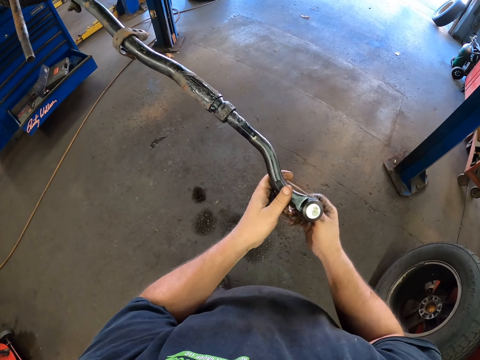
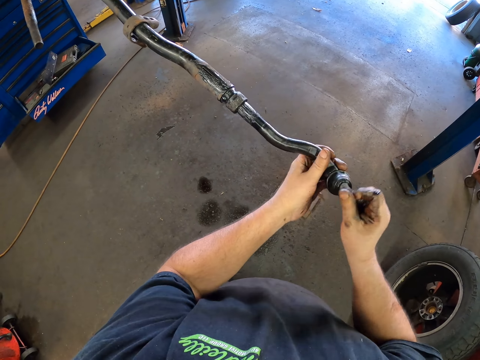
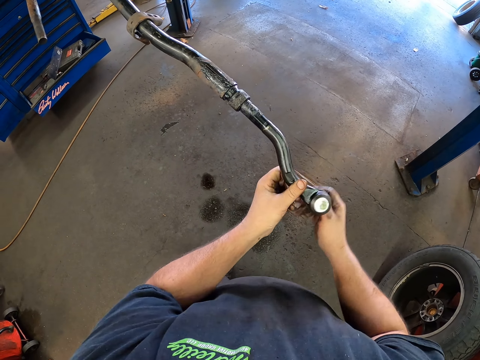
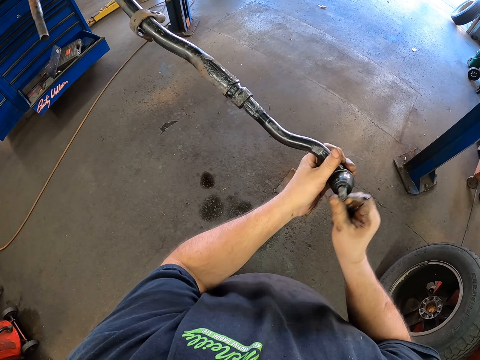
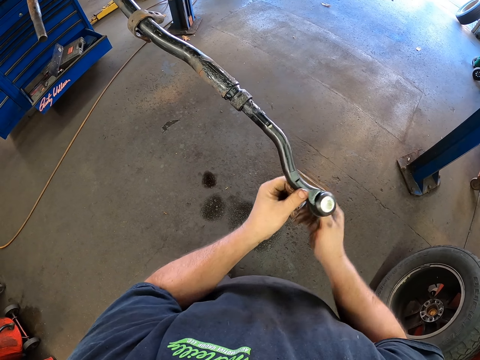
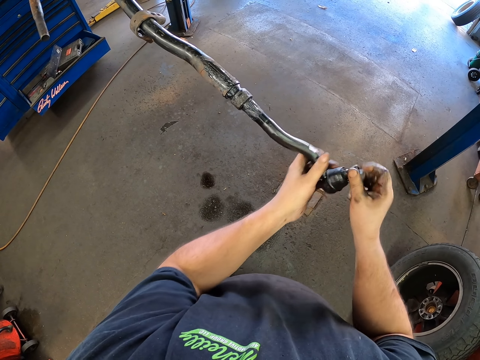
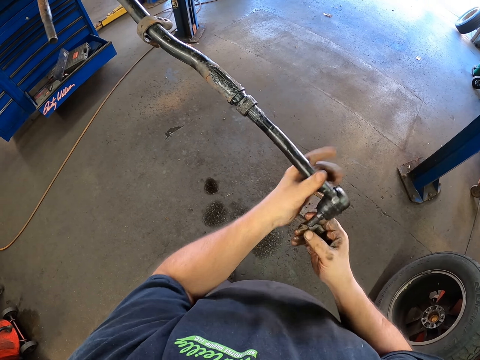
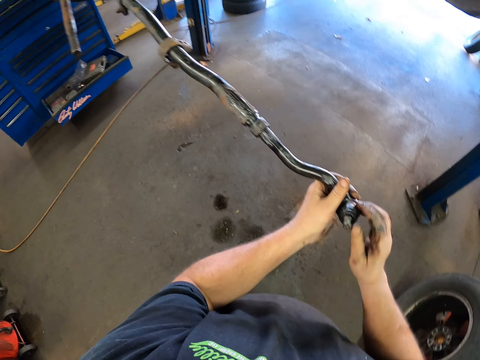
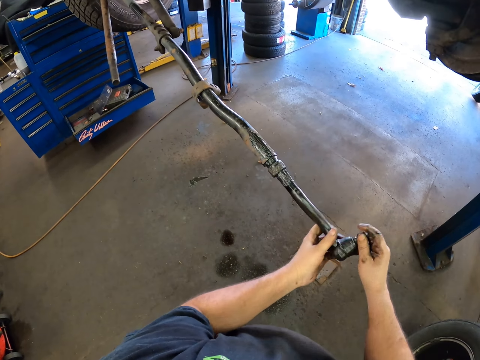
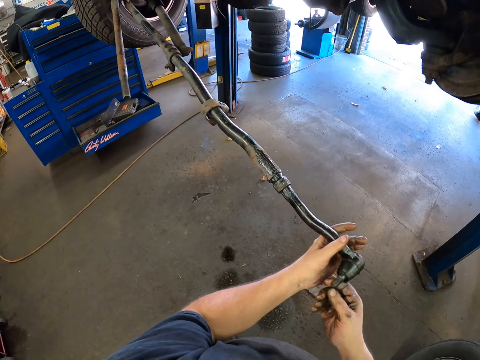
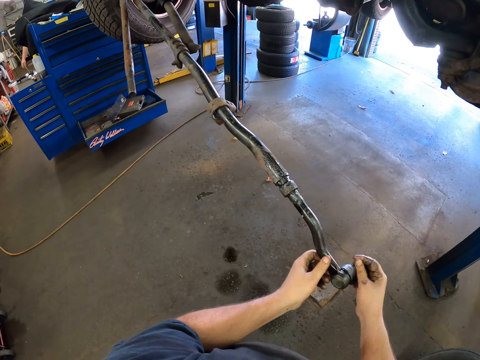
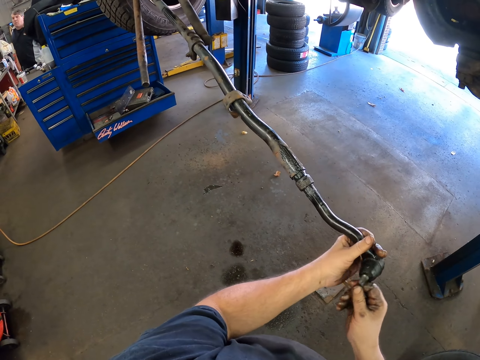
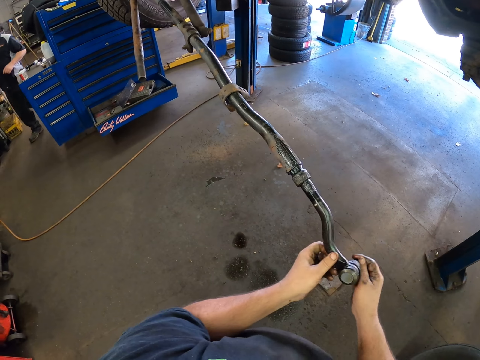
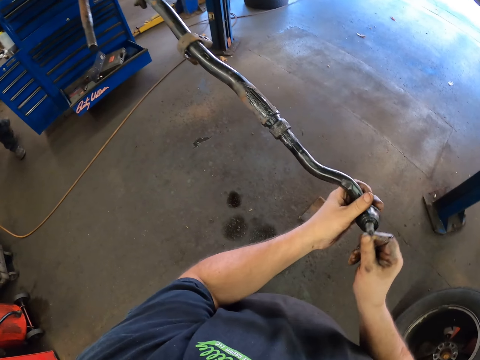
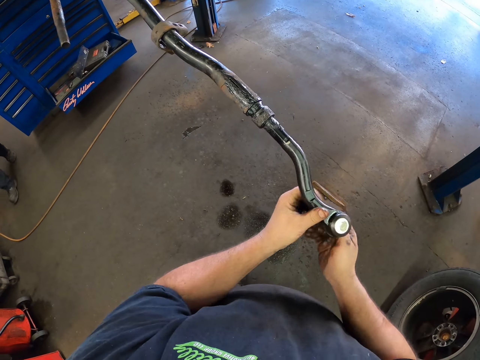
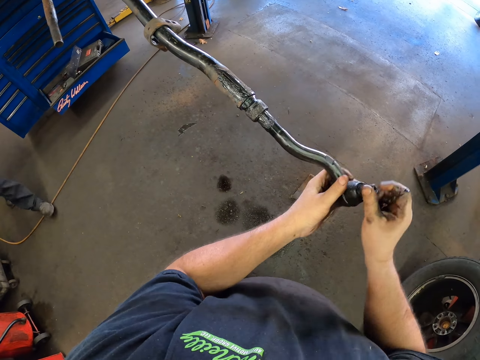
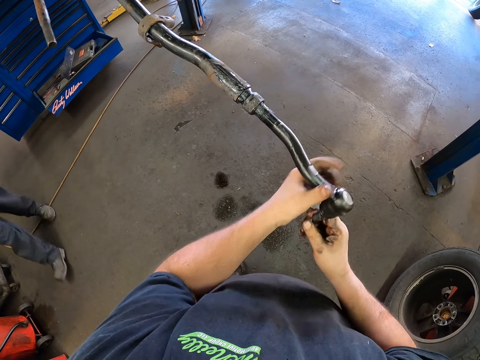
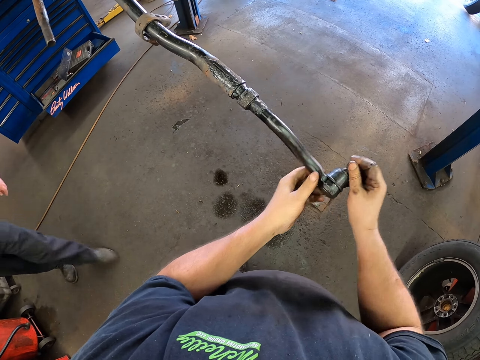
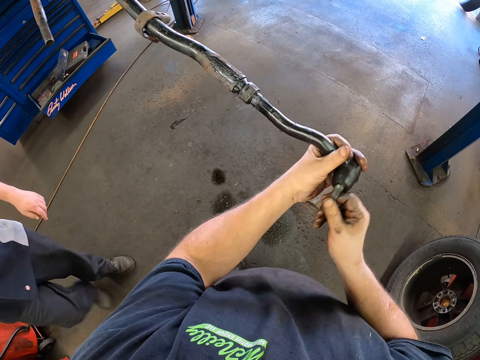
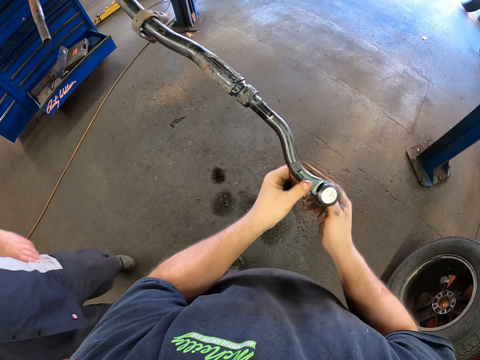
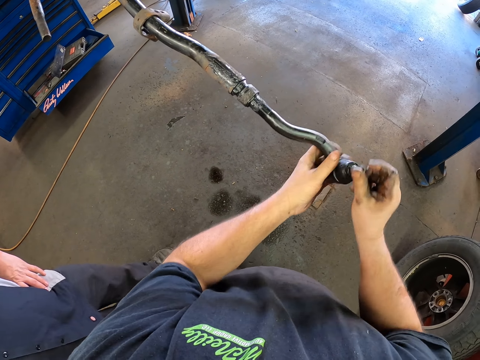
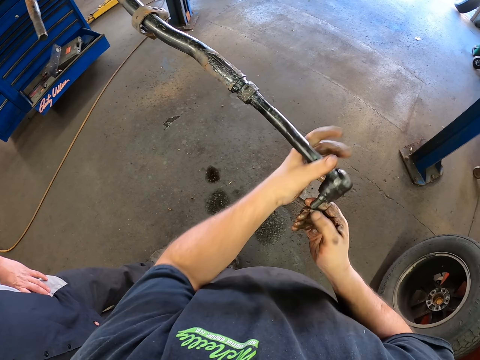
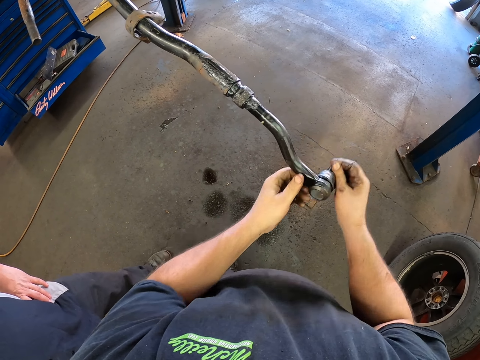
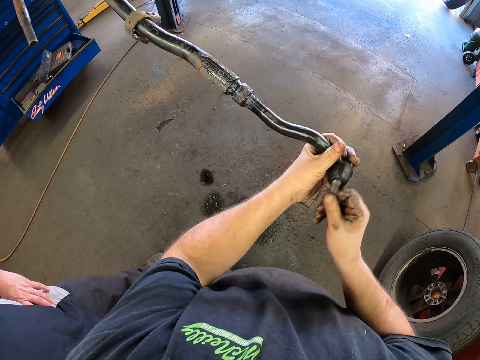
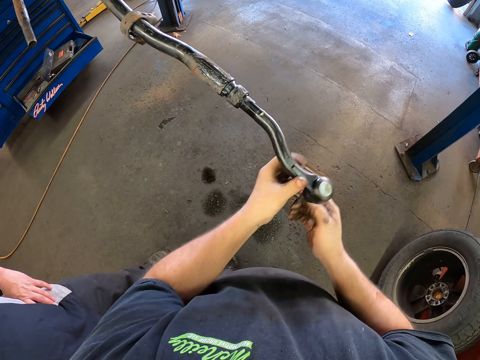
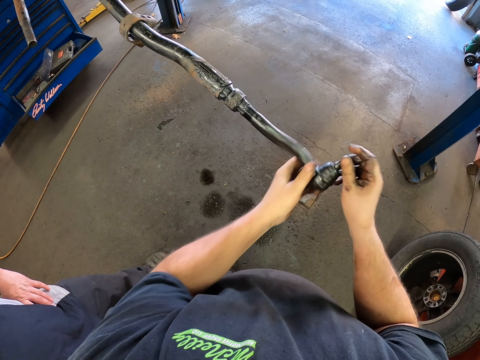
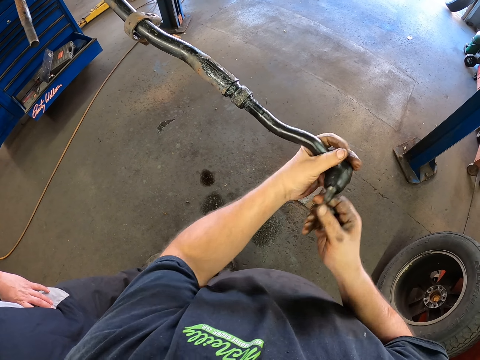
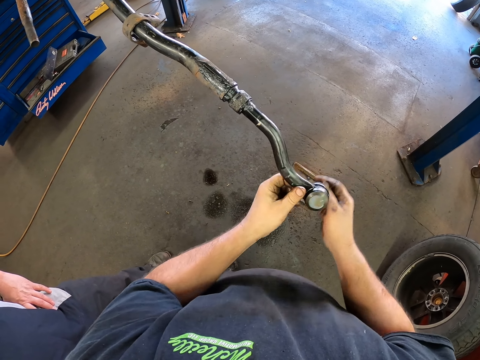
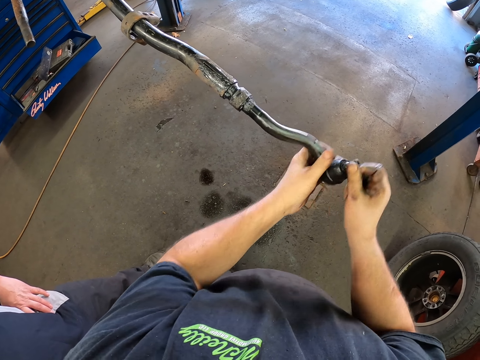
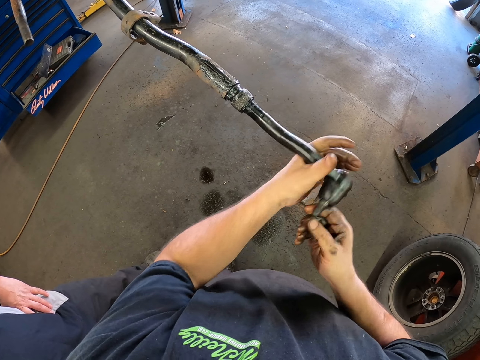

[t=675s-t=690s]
A man walks around. The camera wearer tightens the metal piece. The man puts the hands on the waist and looks at the camera wearer. The camera wearer tightens the metal piece.

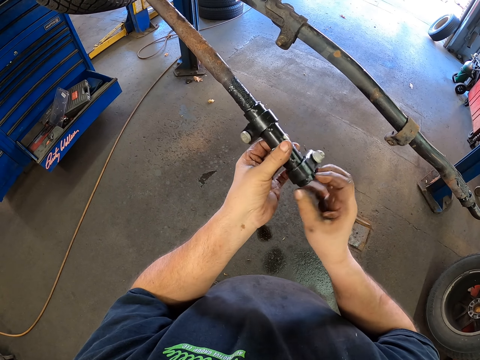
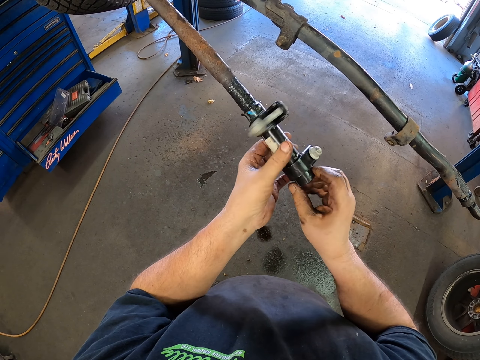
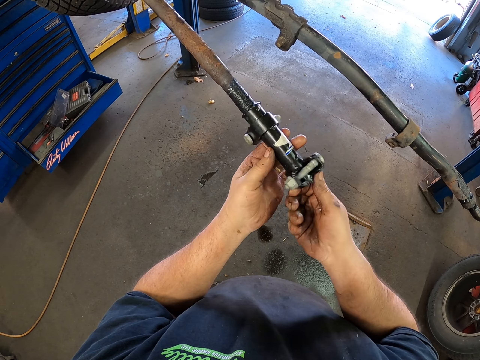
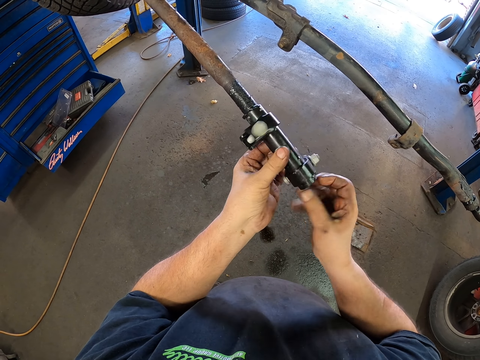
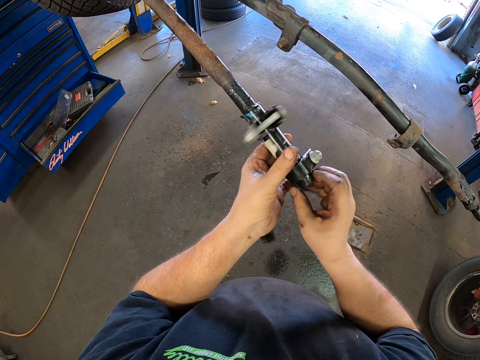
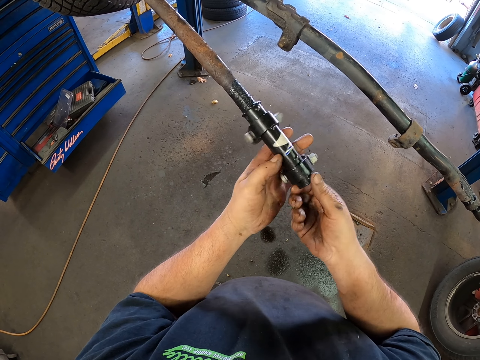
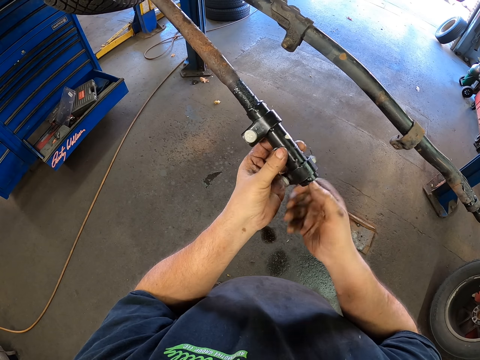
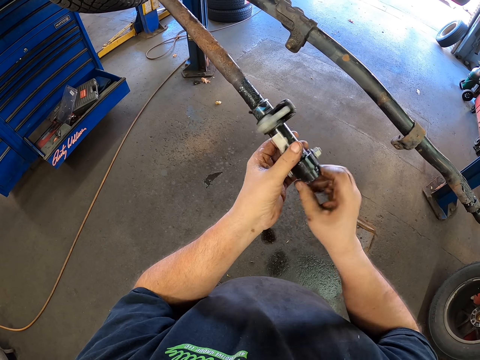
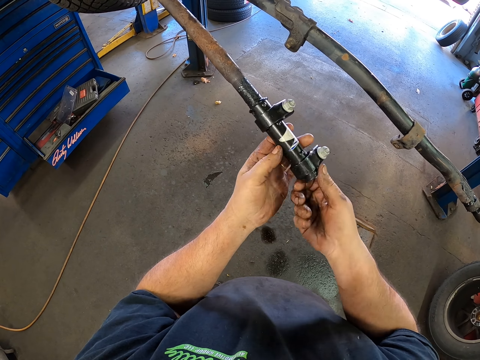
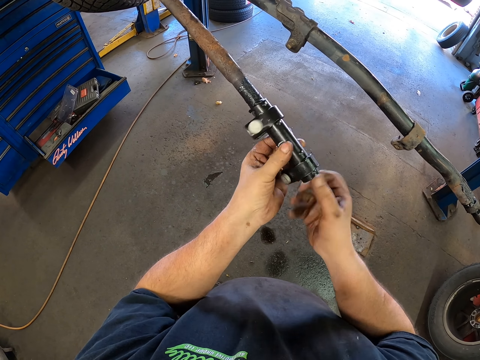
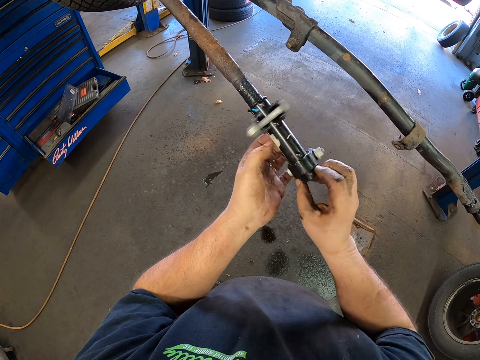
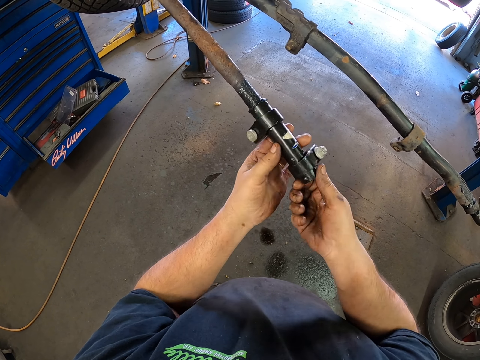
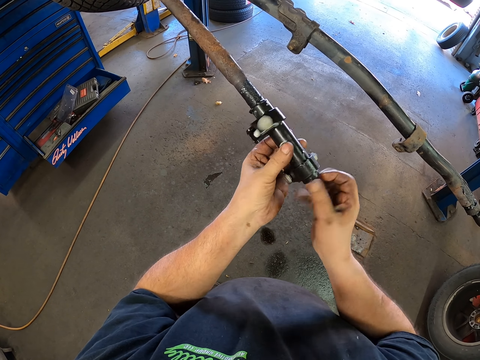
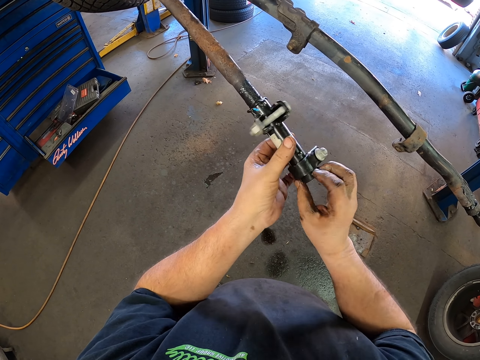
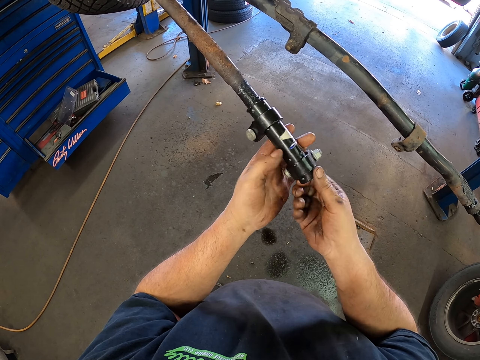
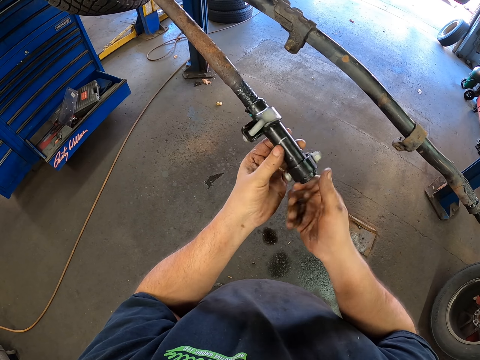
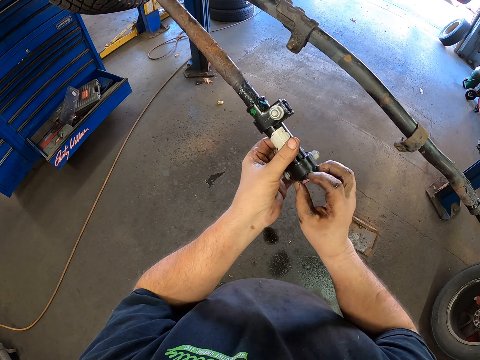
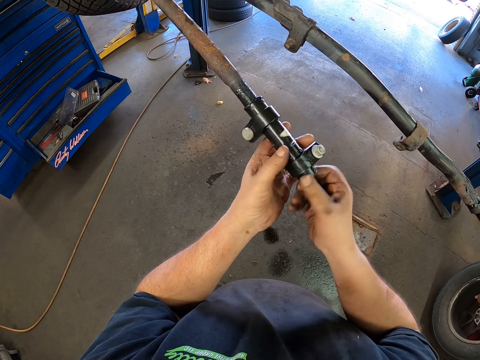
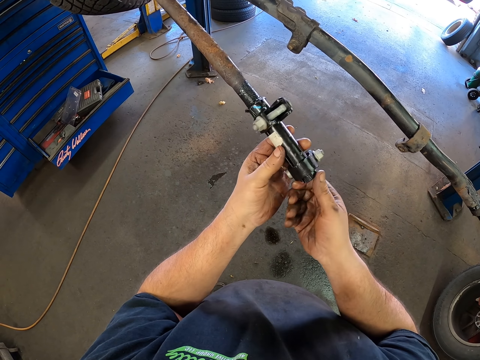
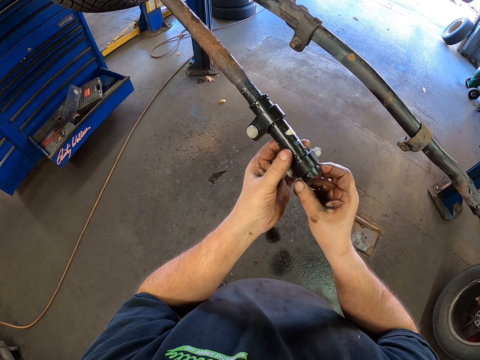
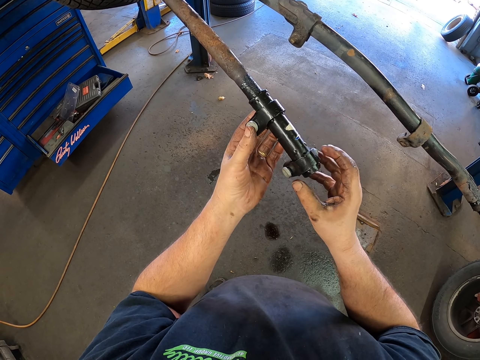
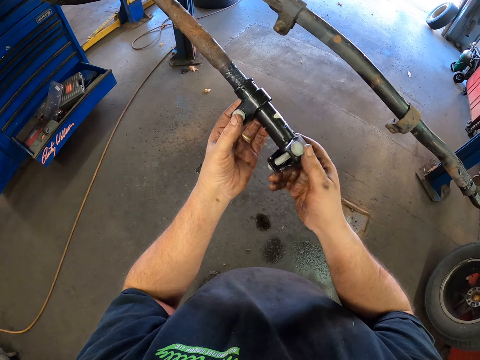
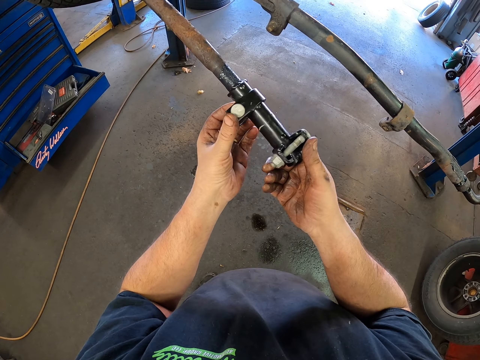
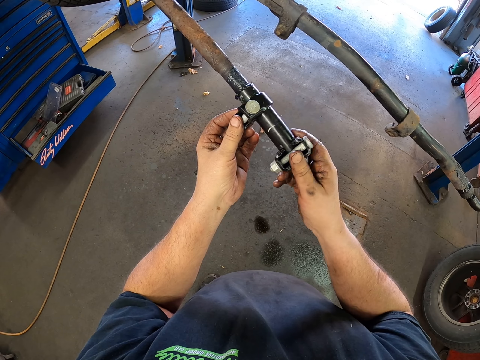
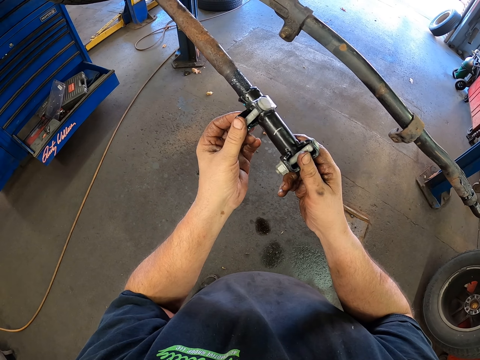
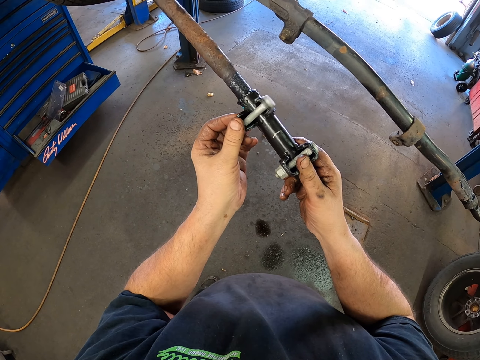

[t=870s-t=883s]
The camera wearer tightens the metal piece. They adjust the metal pieces.
